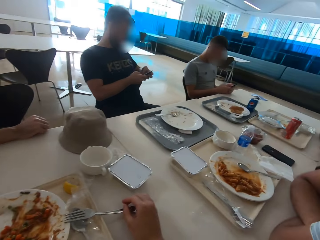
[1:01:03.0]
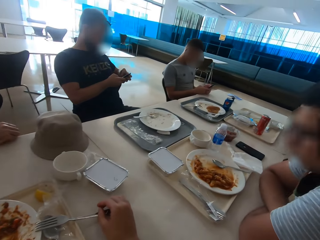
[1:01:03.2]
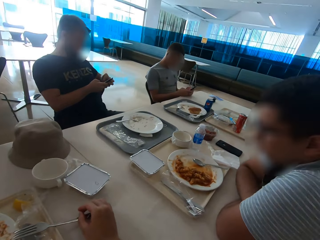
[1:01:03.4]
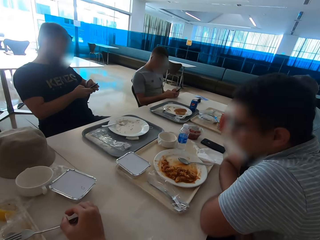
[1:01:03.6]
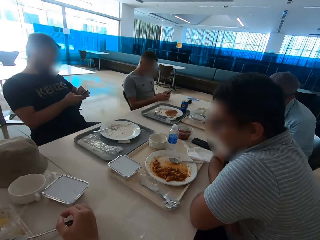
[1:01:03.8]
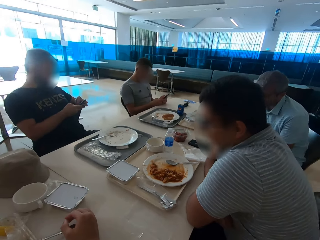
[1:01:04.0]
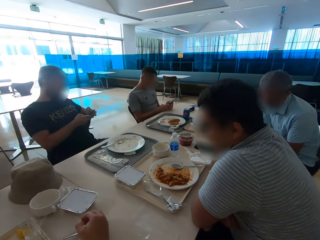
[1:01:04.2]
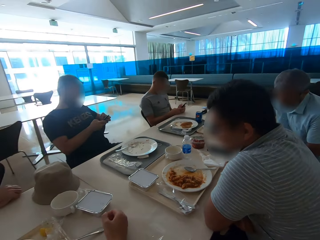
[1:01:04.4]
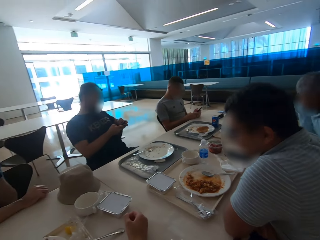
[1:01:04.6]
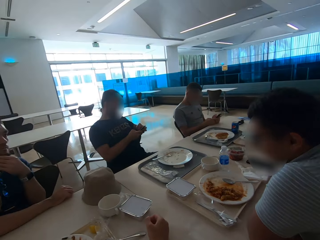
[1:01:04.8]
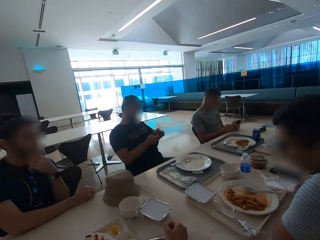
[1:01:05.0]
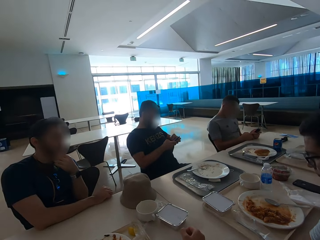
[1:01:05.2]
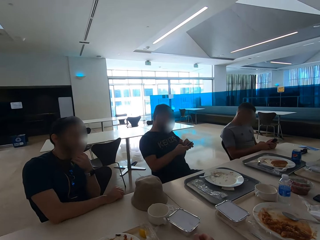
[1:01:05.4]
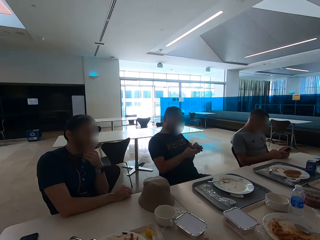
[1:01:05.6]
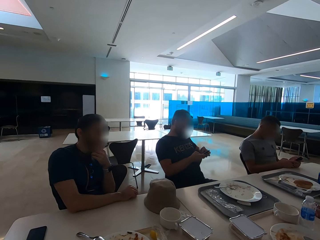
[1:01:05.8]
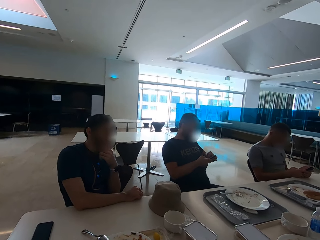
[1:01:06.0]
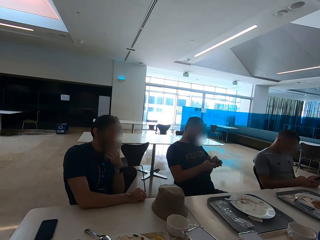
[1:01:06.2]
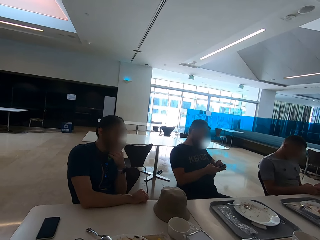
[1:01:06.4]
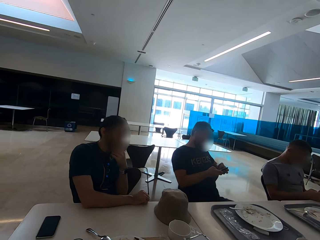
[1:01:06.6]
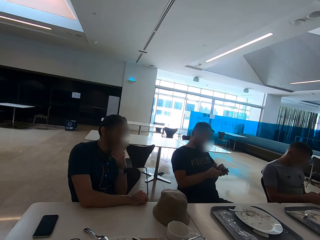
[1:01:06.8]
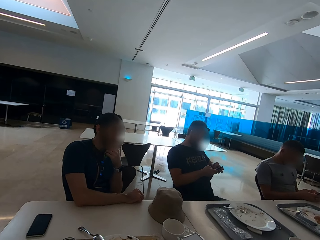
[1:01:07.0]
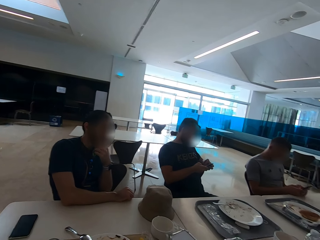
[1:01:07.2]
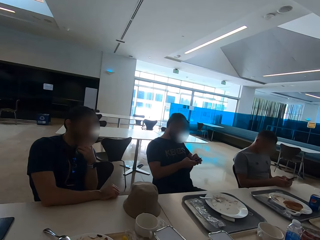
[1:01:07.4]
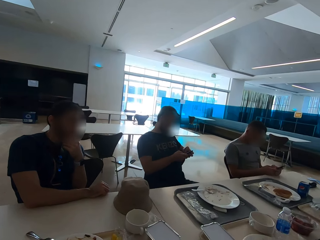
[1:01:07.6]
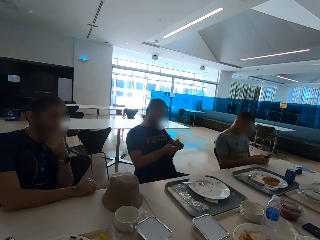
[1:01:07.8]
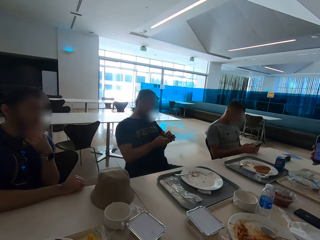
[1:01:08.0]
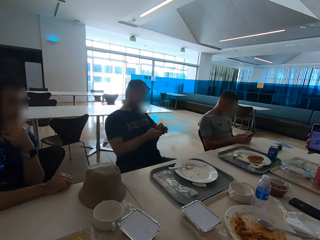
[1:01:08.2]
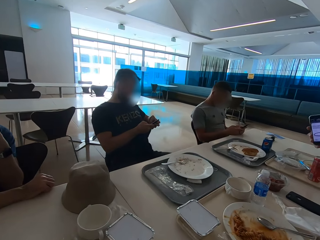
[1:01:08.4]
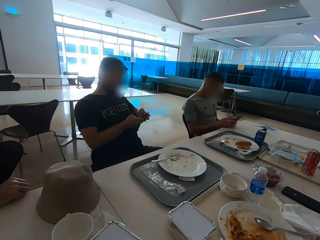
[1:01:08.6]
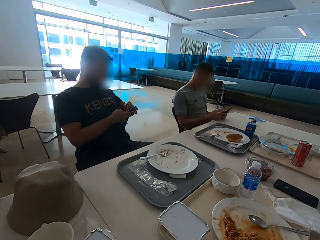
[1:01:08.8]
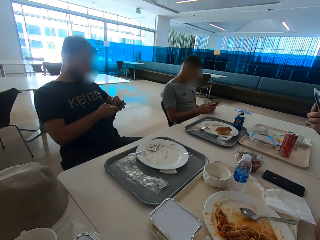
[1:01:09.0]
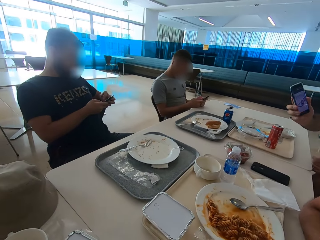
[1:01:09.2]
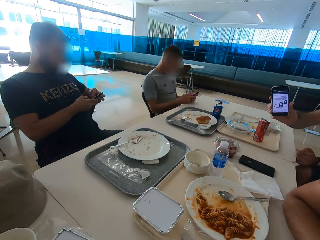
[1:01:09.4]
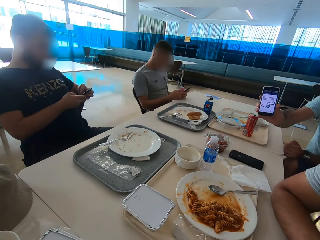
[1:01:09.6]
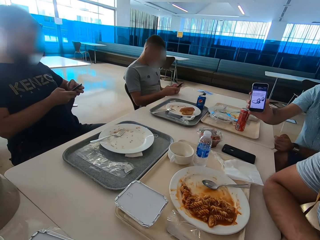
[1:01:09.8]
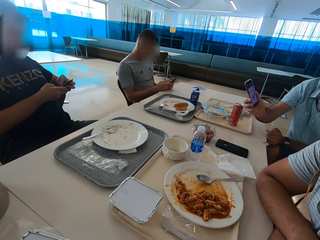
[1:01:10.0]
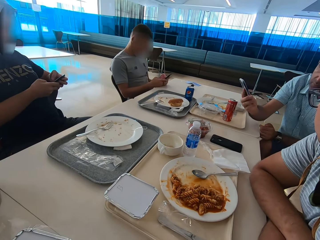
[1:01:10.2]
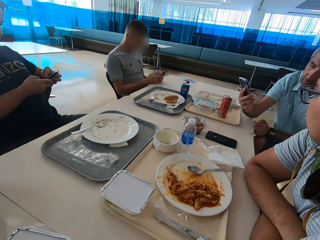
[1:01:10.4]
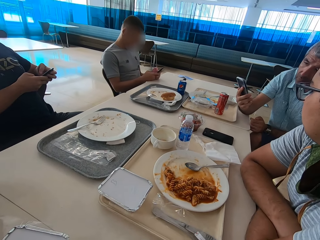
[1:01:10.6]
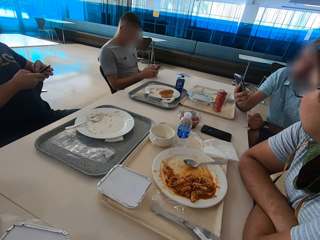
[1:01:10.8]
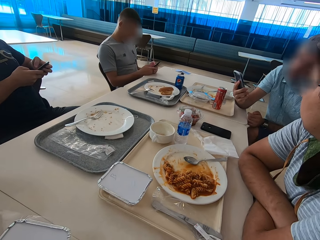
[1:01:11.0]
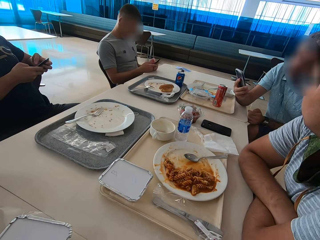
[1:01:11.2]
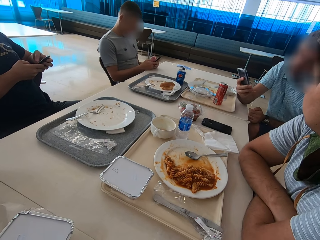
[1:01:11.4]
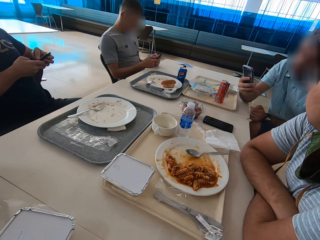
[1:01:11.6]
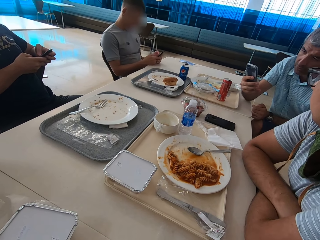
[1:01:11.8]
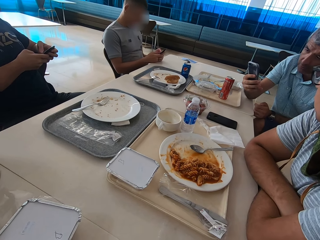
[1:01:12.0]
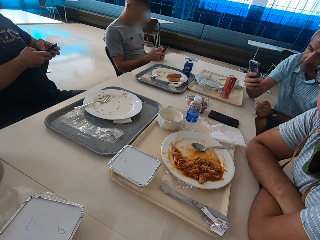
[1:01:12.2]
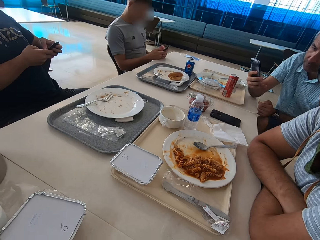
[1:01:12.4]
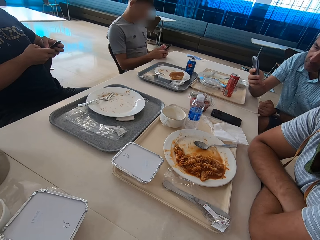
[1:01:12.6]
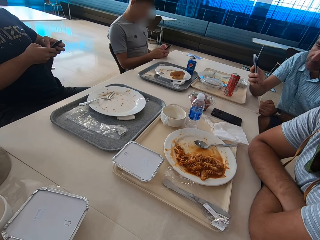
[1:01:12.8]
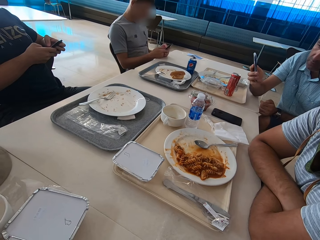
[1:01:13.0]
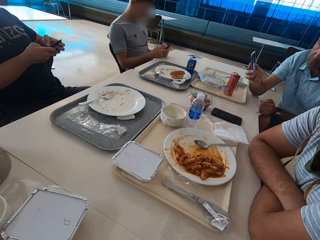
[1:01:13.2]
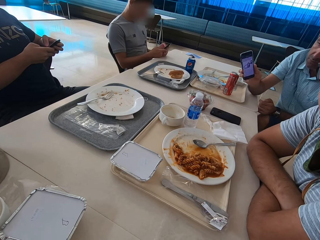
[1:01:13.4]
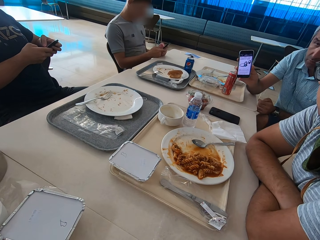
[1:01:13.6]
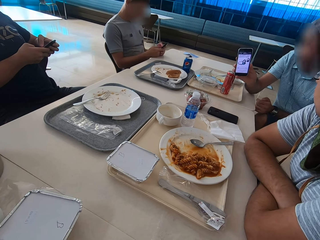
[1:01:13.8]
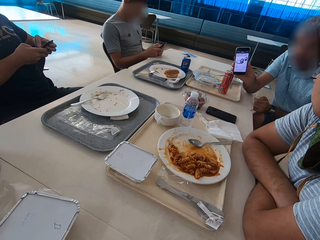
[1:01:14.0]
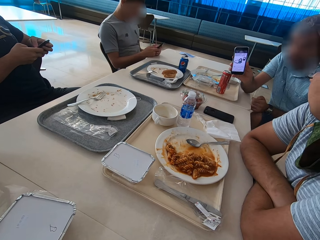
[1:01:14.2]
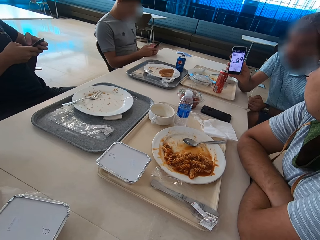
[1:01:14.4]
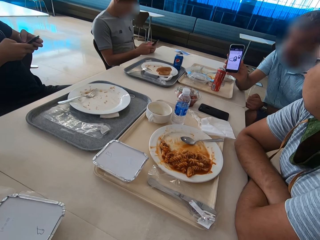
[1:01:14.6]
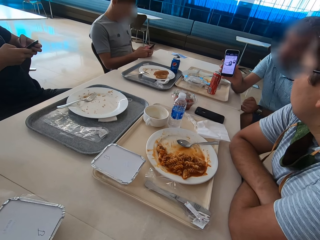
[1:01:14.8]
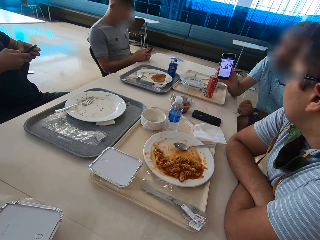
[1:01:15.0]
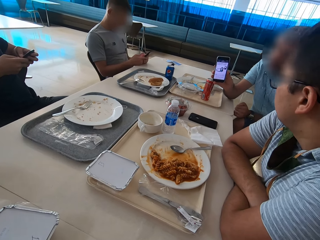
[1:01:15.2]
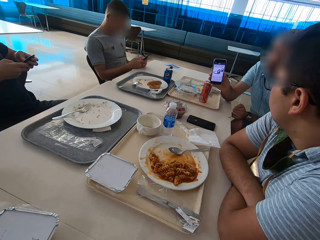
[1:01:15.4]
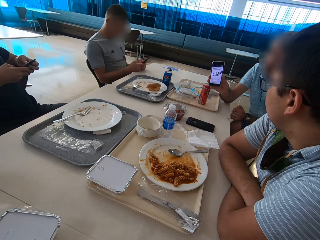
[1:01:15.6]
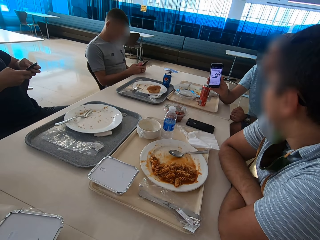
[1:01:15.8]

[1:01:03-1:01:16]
The camera wearer looks around. A man holds out his phone. The man looks at his phone. The man shows the camera wearer his phone.

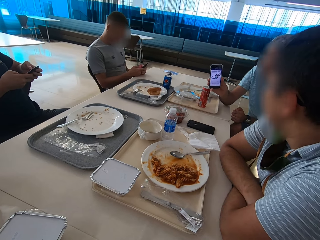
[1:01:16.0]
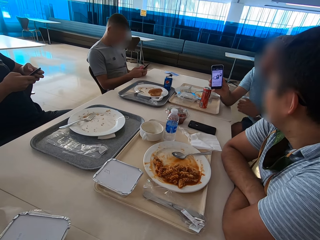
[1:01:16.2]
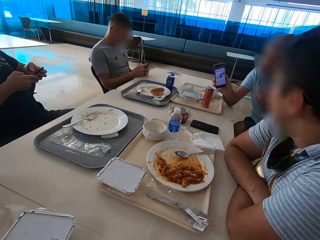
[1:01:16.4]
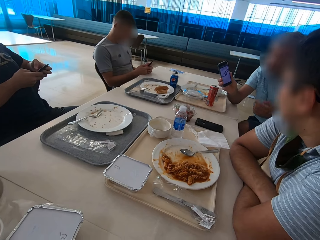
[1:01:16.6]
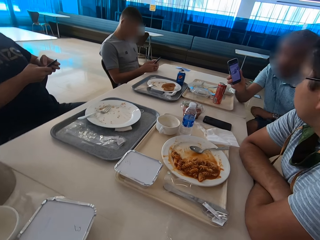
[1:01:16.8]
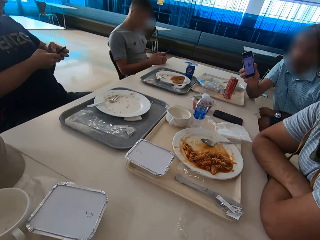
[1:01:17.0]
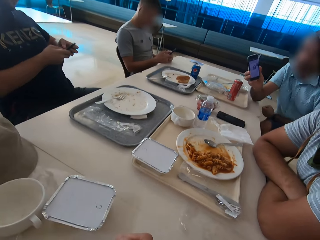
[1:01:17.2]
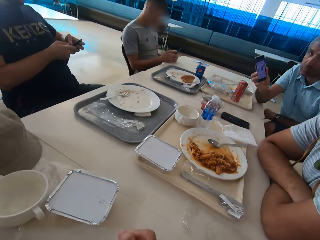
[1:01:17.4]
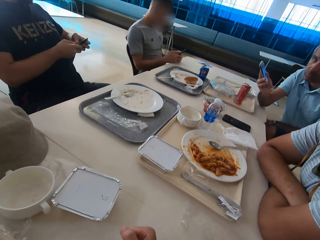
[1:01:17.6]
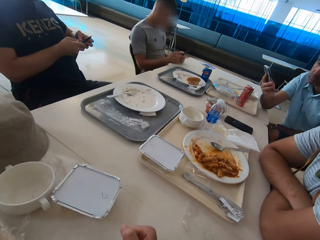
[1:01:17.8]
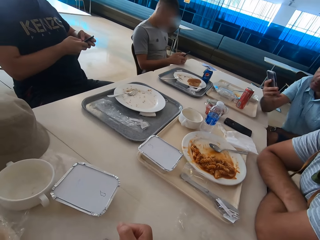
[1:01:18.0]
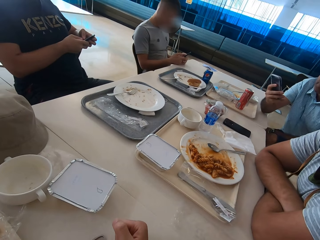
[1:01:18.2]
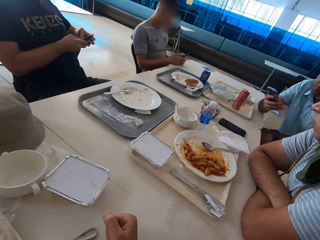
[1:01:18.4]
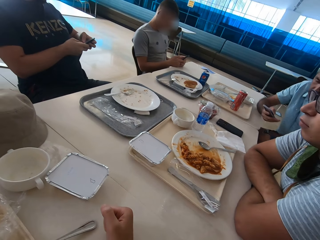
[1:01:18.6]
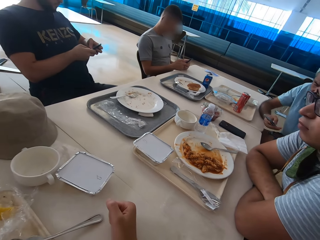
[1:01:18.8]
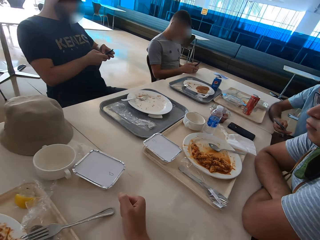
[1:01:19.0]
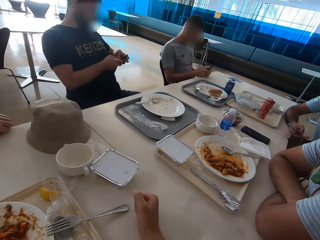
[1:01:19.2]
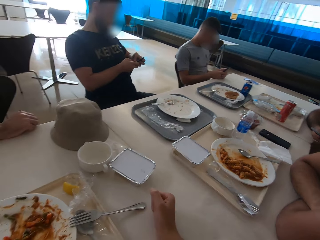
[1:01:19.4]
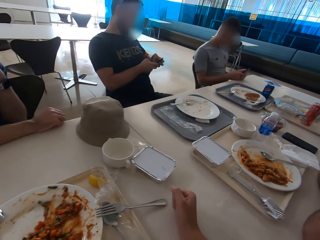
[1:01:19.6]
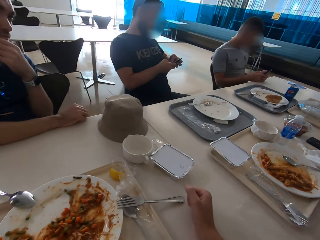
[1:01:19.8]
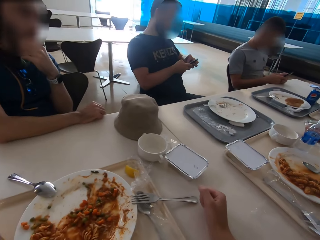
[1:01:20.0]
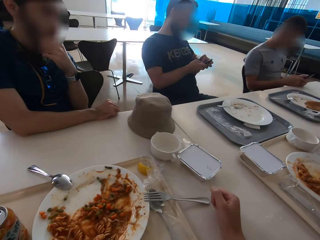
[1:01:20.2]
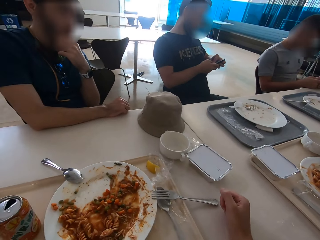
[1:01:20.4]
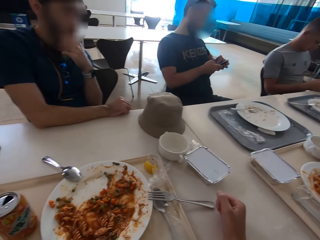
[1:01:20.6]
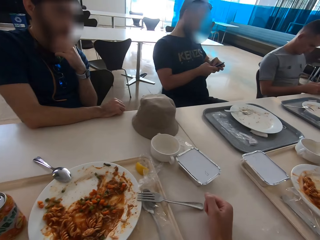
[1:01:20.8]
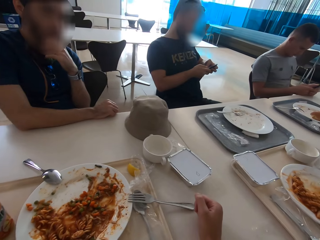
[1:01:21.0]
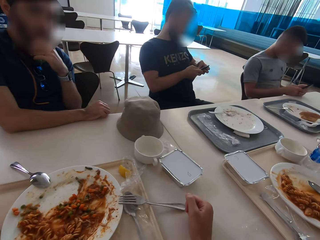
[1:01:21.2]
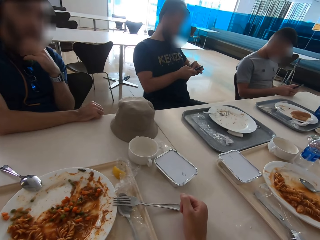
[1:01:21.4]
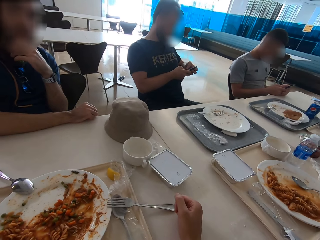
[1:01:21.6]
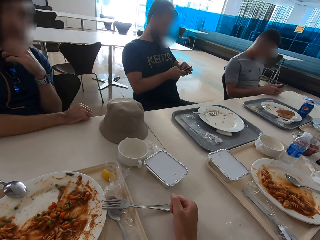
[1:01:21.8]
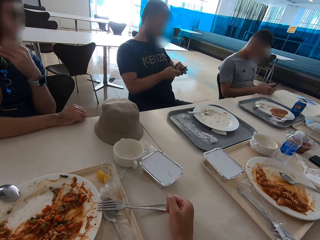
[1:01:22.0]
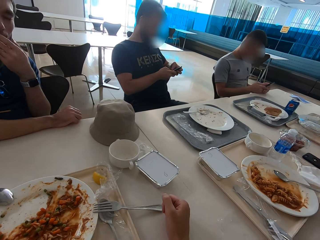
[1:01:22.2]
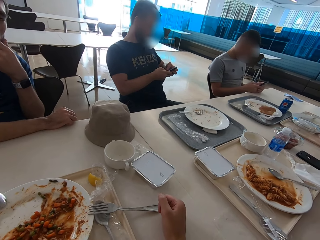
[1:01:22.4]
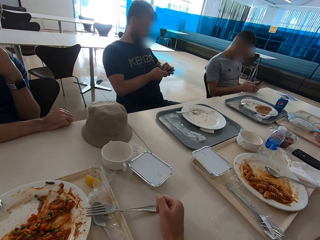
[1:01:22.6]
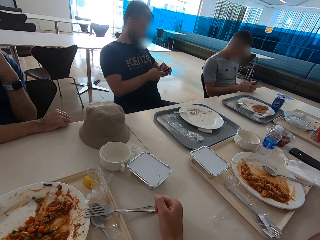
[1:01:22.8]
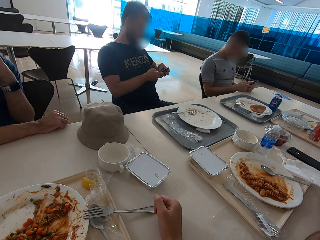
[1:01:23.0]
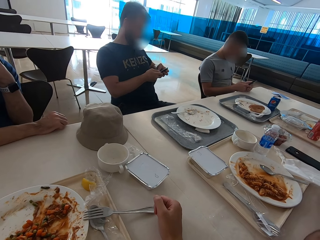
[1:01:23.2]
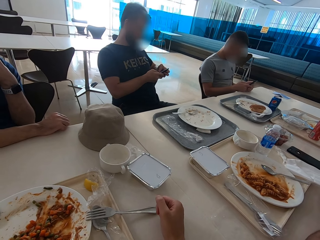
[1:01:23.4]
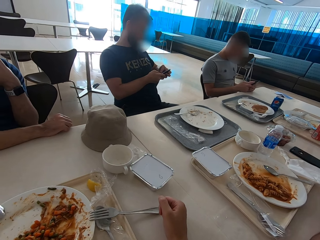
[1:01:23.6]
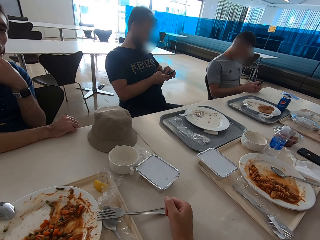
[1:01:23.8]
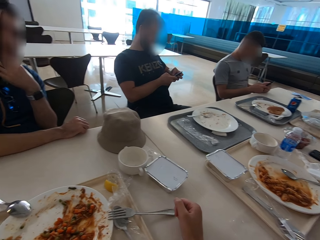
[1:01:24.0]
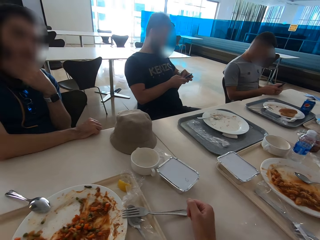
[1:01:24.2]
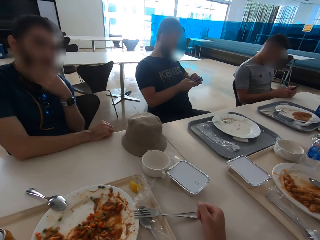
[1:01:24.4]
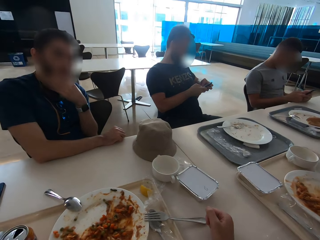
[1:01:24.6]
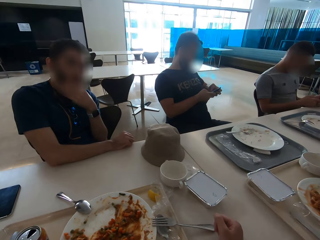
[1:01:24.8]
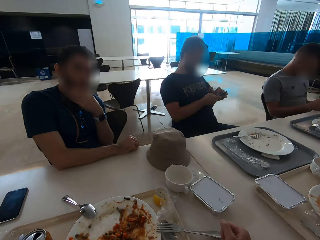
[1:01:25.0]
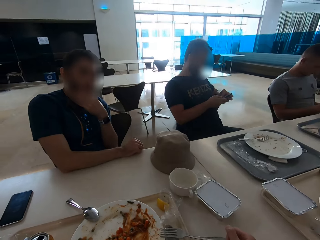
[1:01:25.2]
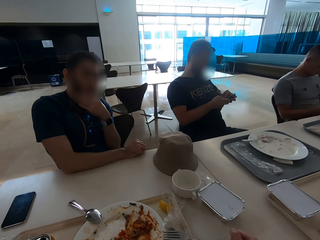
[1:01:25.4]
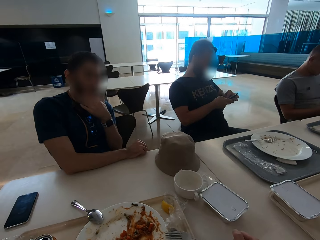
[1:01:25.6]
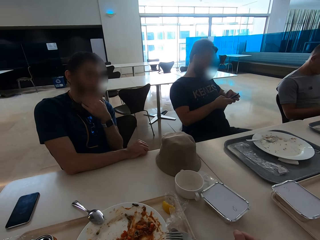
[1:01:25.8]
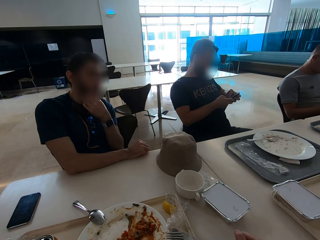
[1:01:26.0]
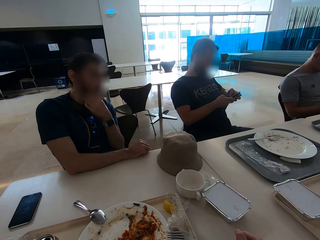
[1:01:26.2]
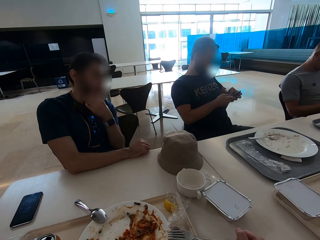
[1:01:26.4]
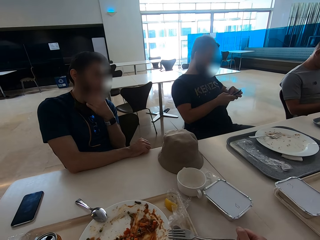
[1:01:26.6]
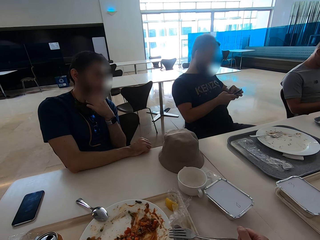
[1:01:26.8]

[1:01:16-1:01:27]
A man gestures with the left hand and looks at his phone. The man operates the phone. The camera wearer looks around.
